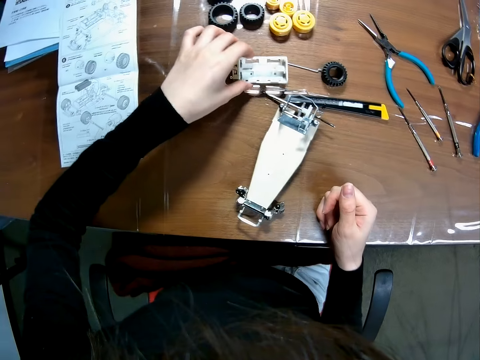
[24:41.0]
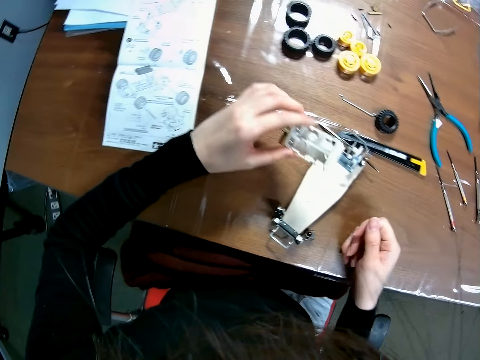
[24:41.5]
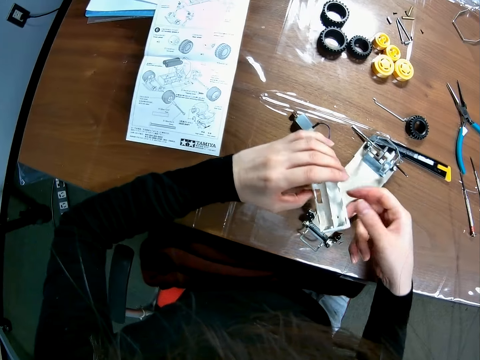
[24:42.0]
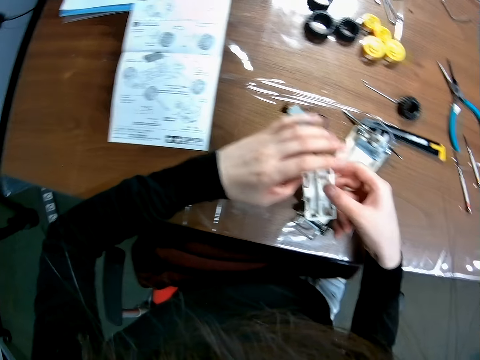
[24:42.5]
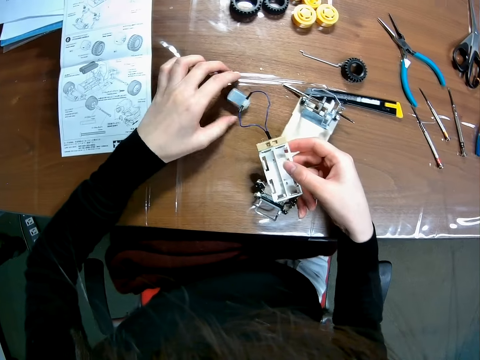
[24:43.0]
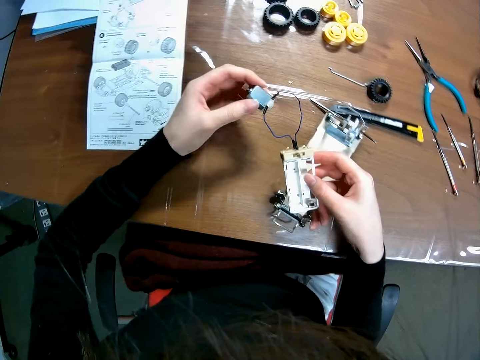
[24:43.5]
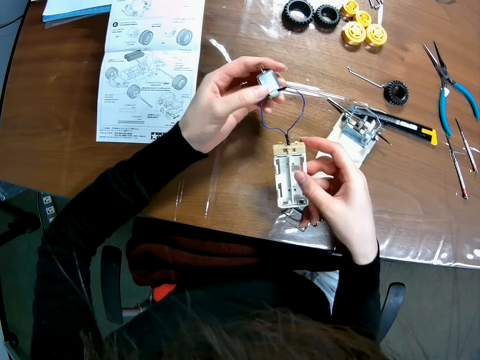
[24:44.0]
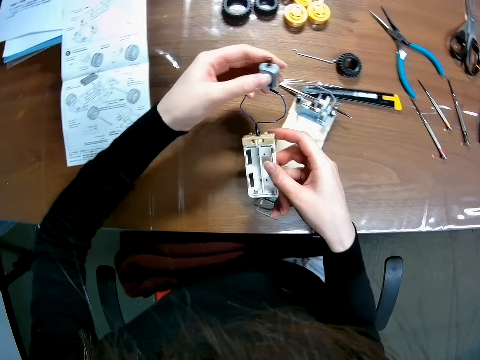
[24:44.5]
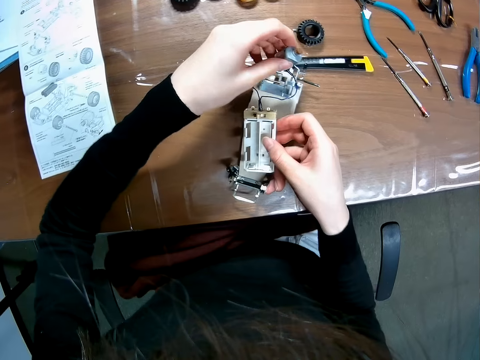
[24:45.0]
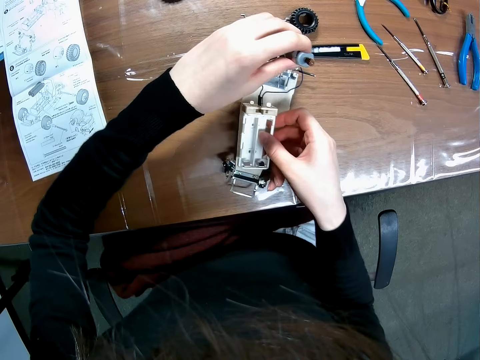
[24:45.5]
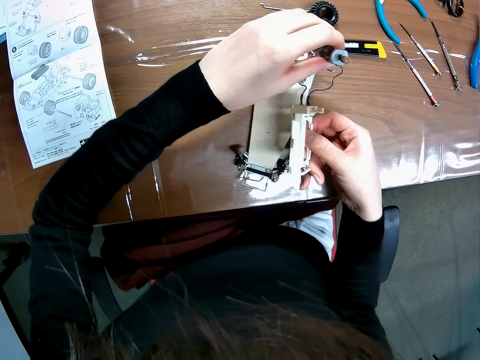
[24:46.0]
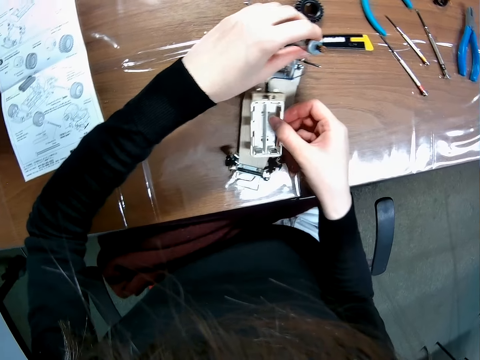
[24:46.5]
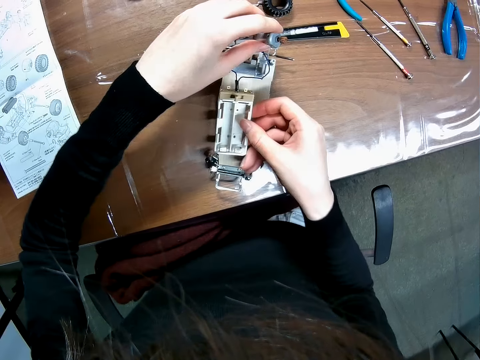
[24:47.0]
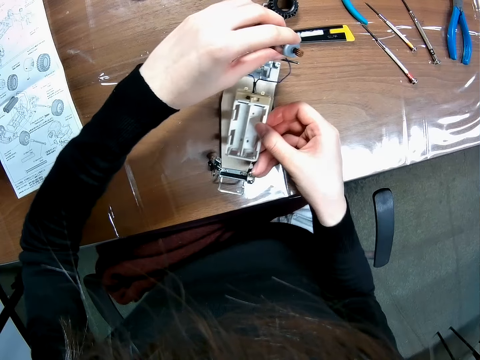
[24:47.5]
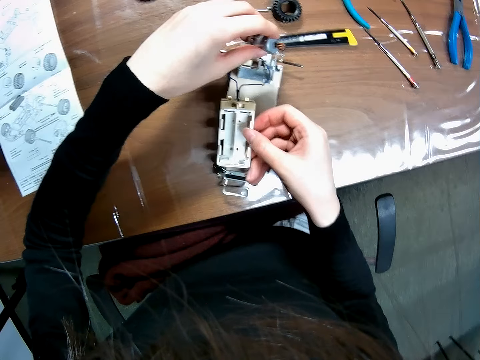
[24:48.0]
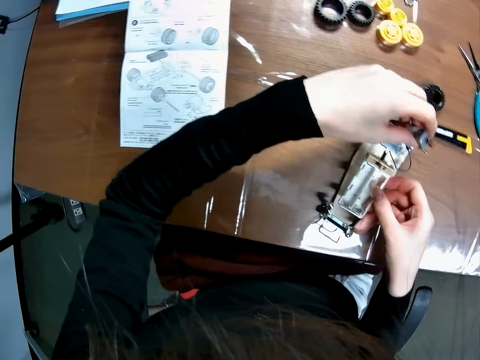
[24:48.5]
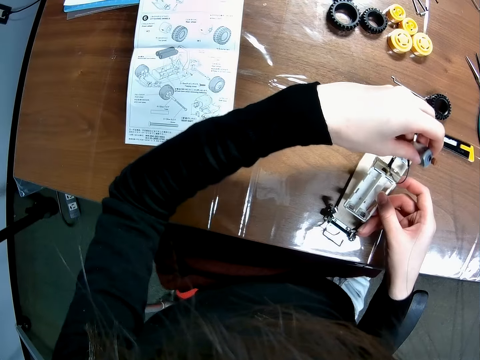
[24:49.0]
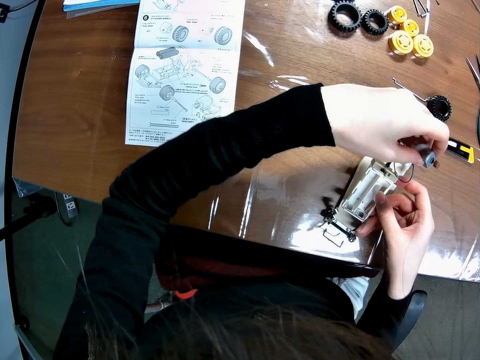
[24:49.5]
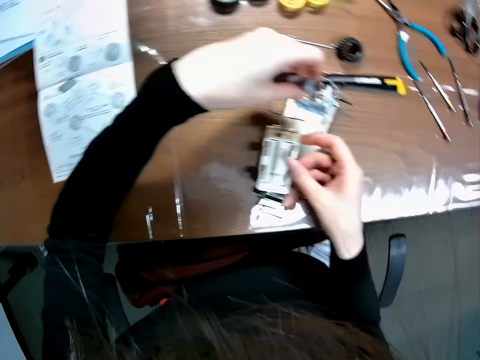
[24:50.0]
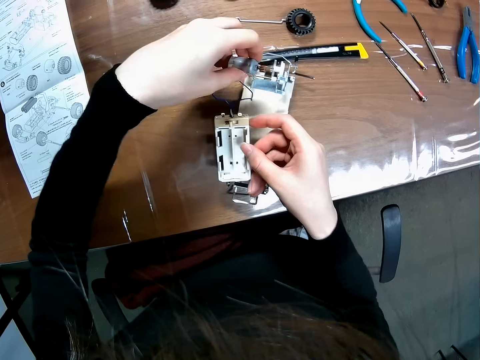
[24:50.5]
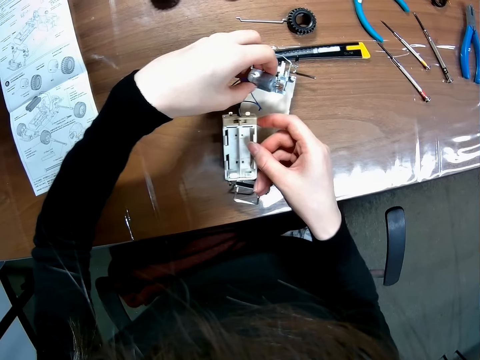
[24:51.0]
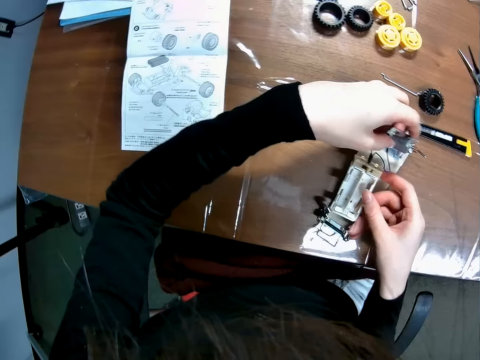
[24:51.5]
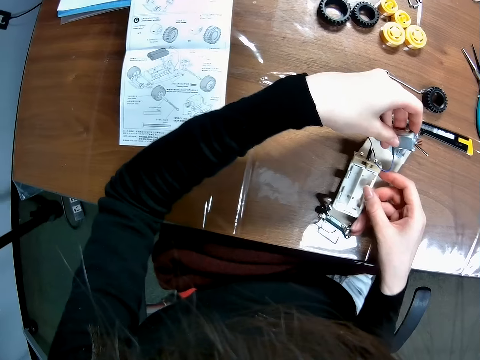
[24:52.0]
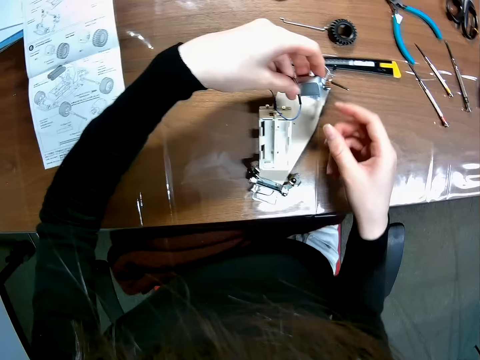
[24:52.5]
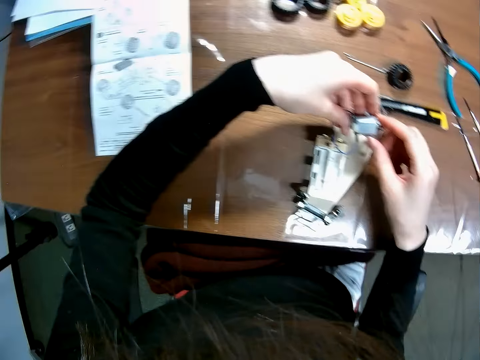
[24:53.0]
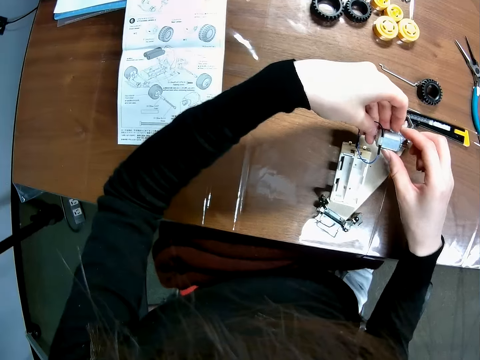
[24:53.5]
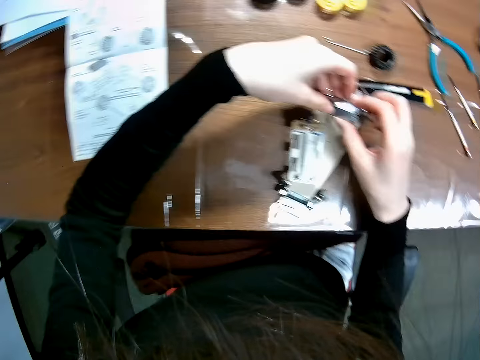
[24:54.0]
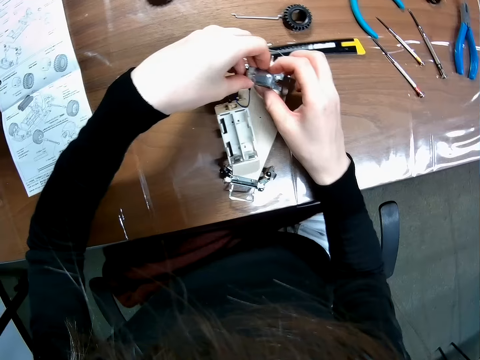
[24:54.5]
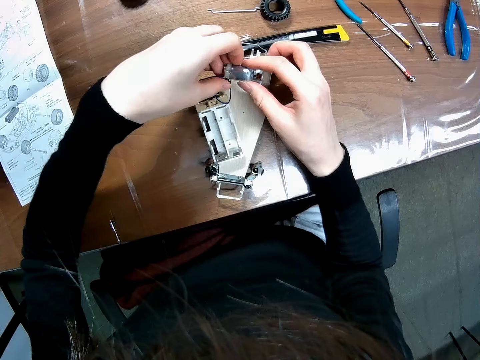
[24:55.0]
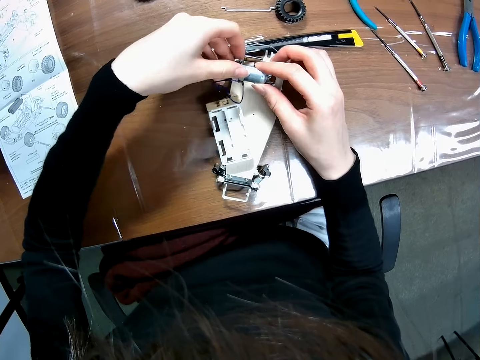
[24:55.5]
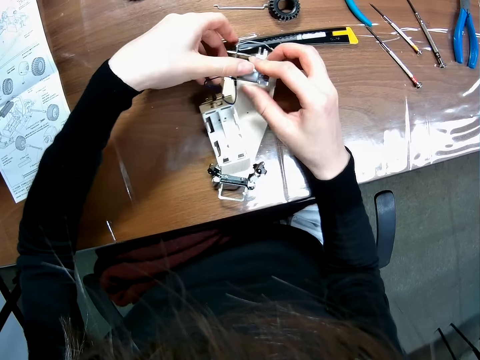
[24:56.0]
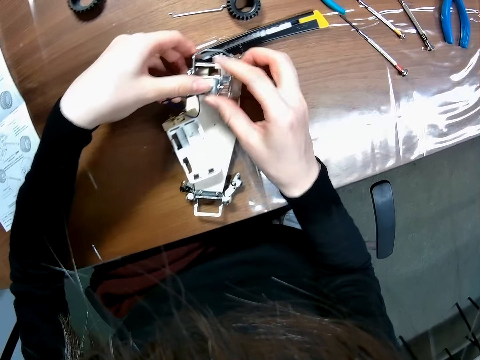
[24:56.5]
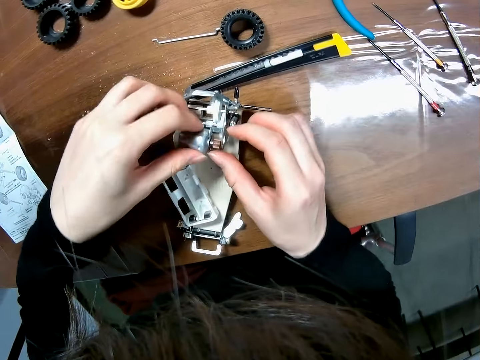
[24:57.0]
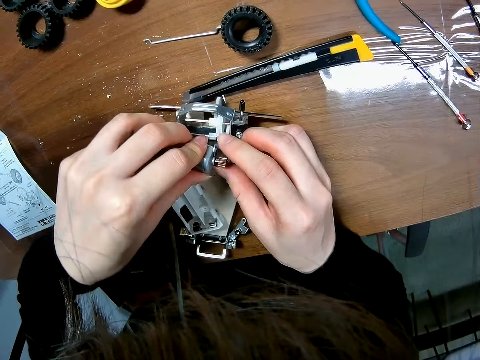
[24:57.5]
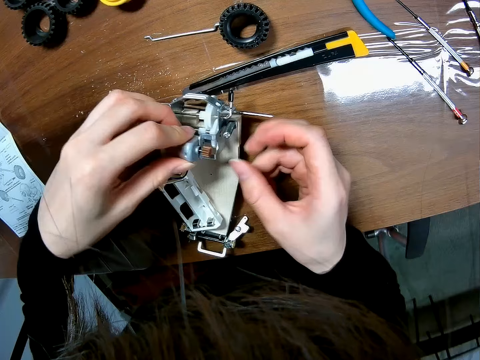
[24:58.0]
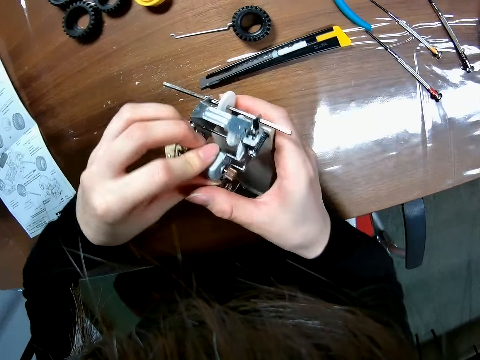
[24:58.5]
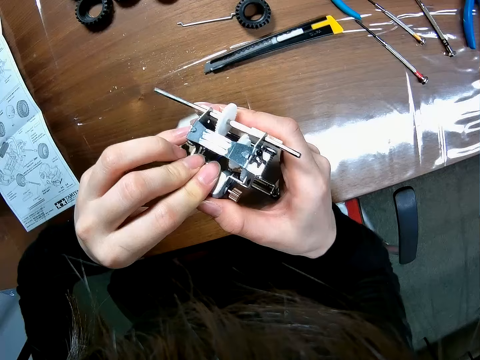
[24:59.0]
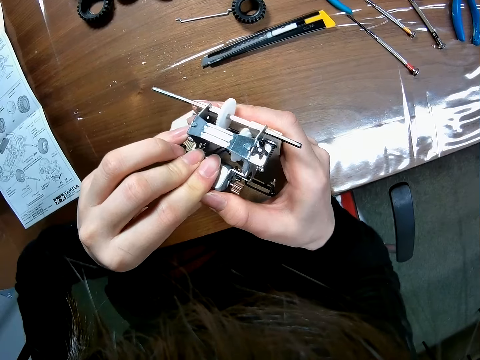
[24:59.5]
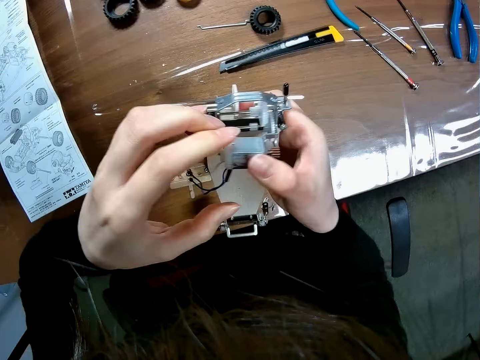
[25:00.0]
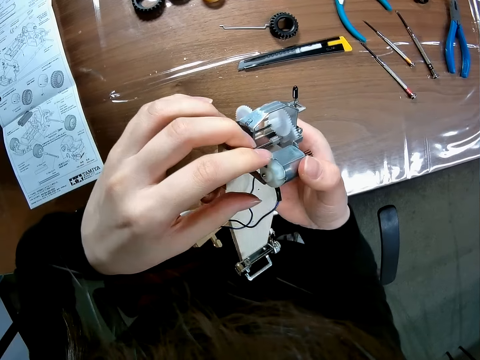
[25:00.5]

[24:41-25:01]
The camera wearer picks up a plastic structure or spare from the table. They pick up a moto roller. They fix the spare on the chassis or device. They drop the plastic structure on the device. They look around on the table. They attach the moto roller to the device. They pick up the device.
